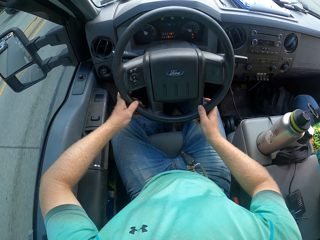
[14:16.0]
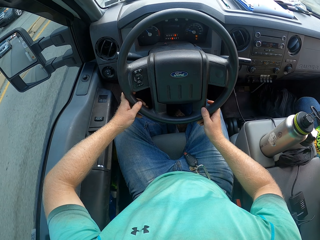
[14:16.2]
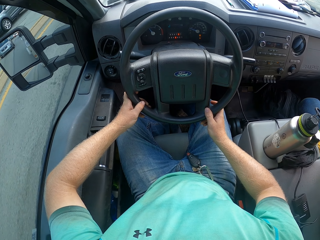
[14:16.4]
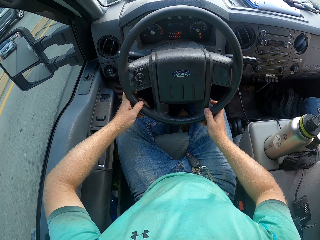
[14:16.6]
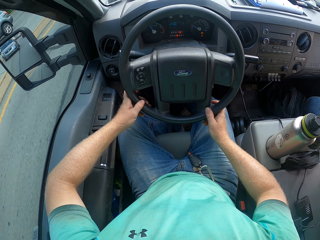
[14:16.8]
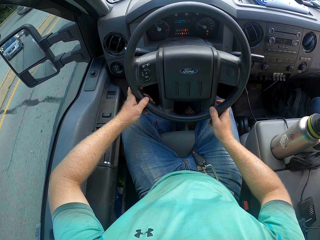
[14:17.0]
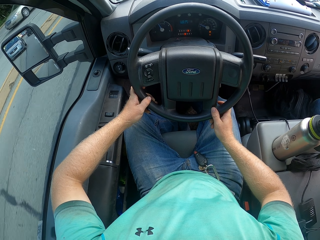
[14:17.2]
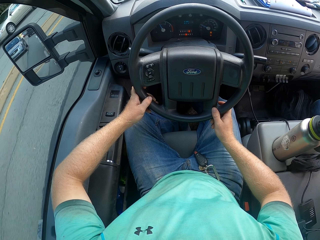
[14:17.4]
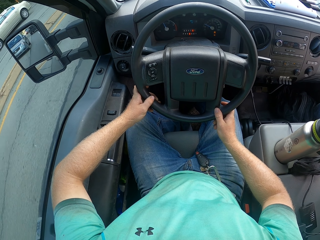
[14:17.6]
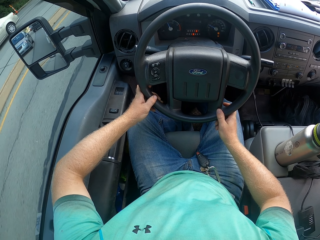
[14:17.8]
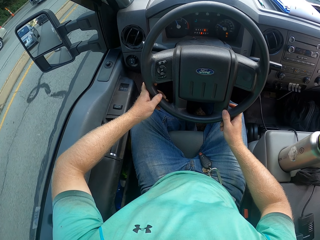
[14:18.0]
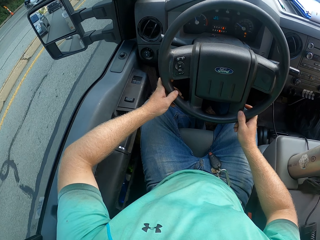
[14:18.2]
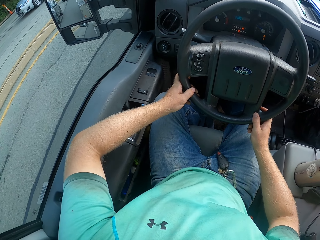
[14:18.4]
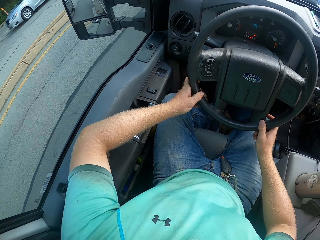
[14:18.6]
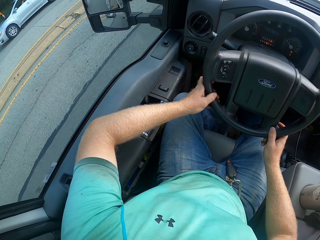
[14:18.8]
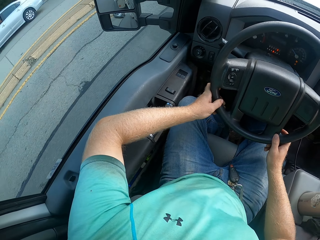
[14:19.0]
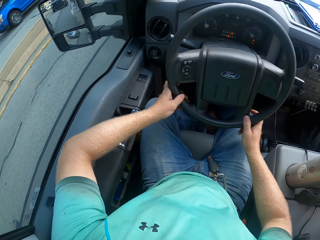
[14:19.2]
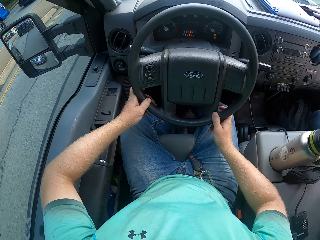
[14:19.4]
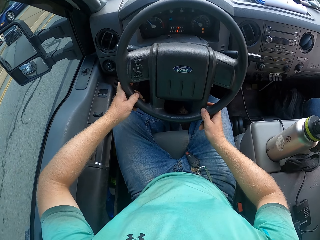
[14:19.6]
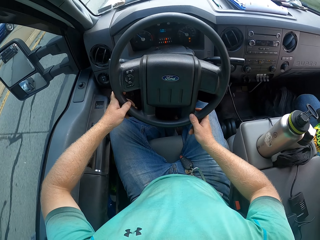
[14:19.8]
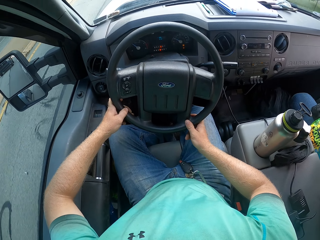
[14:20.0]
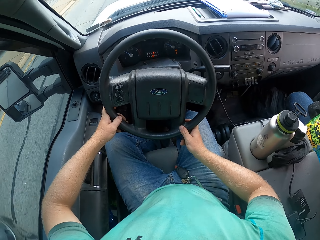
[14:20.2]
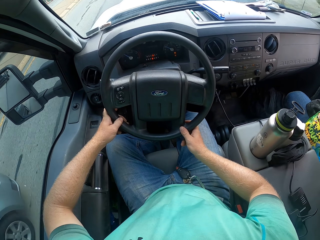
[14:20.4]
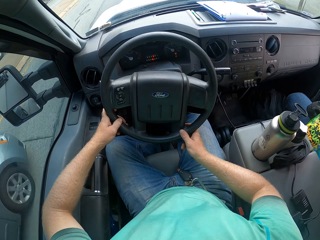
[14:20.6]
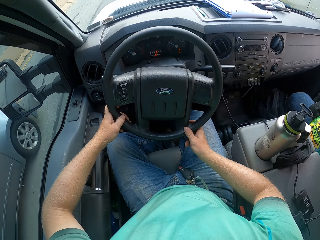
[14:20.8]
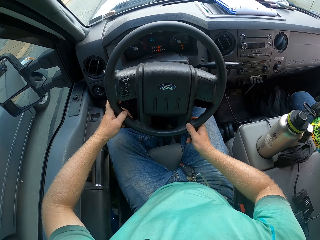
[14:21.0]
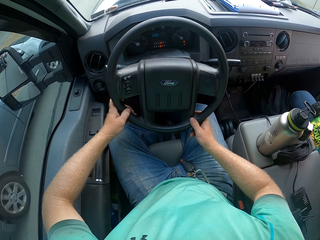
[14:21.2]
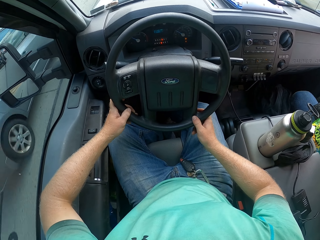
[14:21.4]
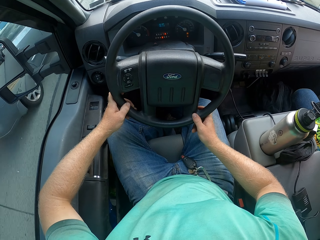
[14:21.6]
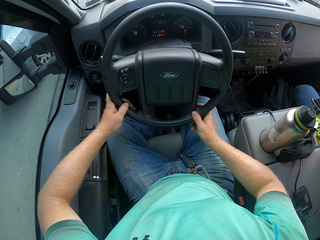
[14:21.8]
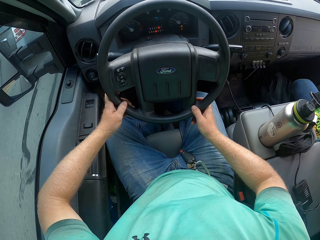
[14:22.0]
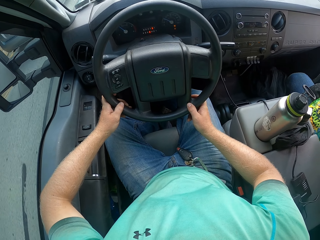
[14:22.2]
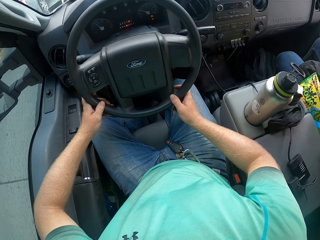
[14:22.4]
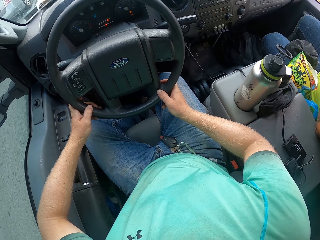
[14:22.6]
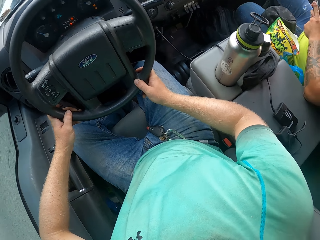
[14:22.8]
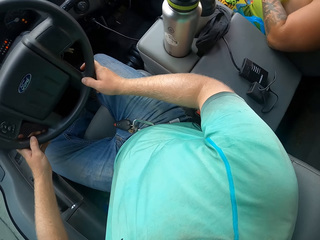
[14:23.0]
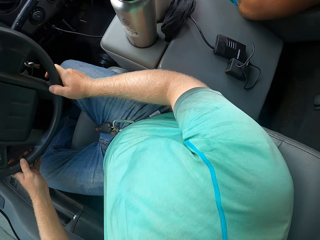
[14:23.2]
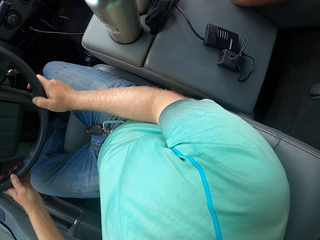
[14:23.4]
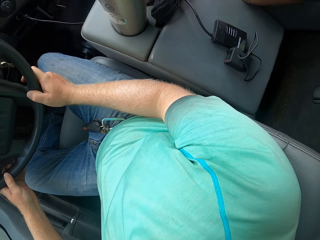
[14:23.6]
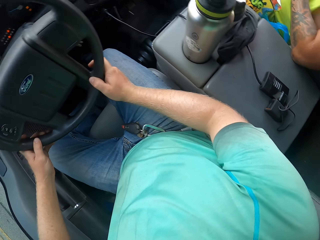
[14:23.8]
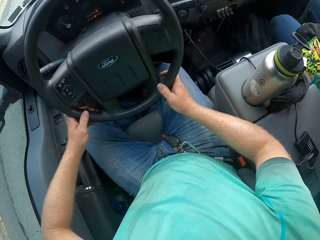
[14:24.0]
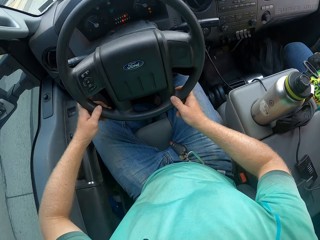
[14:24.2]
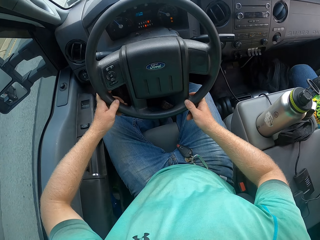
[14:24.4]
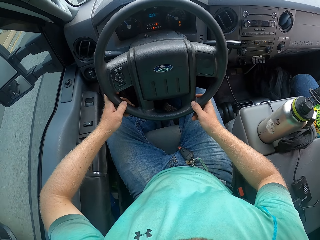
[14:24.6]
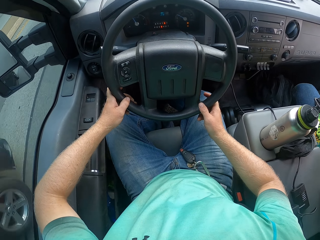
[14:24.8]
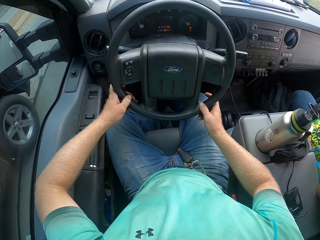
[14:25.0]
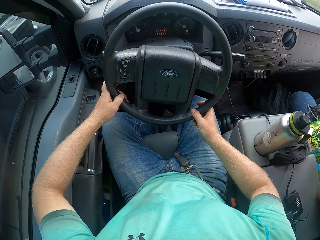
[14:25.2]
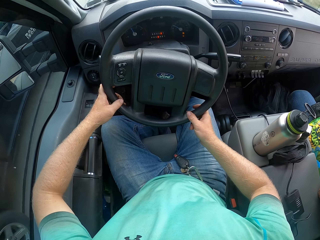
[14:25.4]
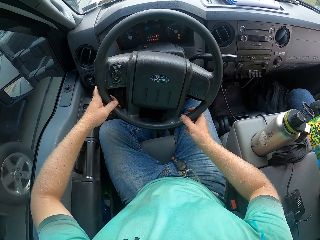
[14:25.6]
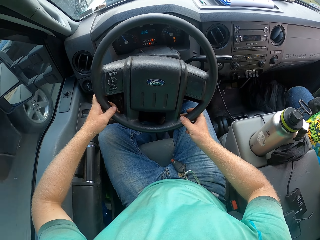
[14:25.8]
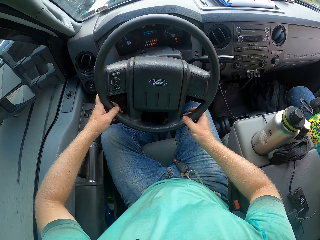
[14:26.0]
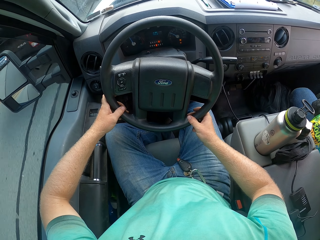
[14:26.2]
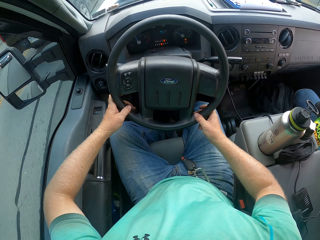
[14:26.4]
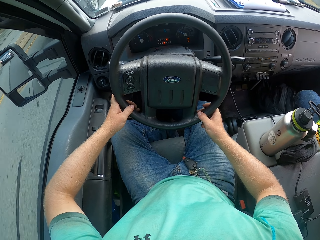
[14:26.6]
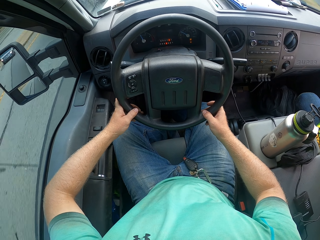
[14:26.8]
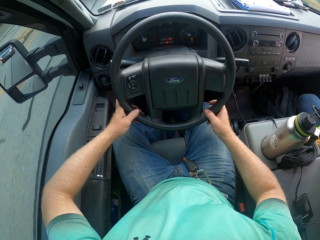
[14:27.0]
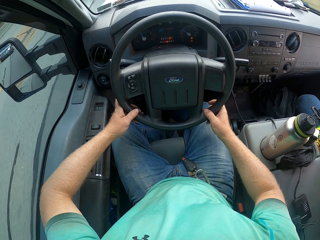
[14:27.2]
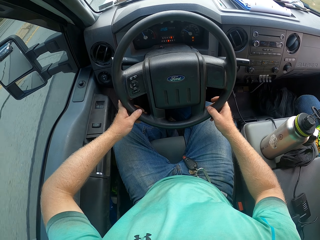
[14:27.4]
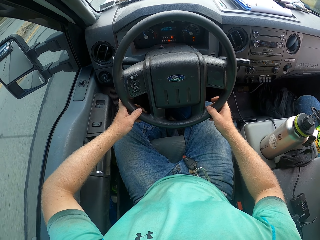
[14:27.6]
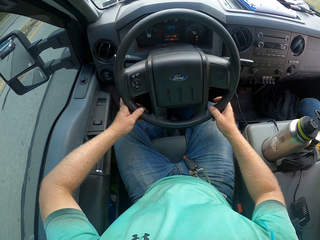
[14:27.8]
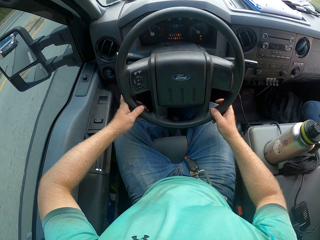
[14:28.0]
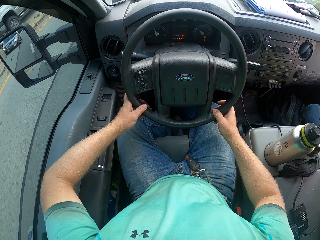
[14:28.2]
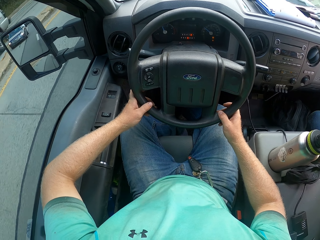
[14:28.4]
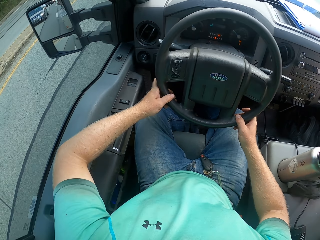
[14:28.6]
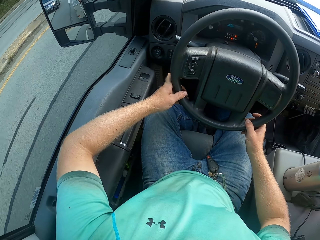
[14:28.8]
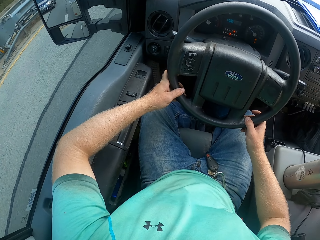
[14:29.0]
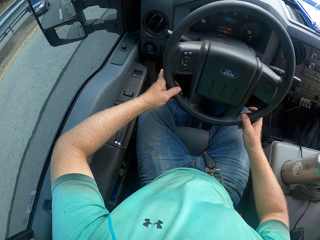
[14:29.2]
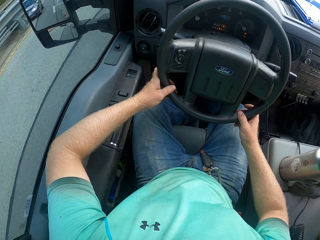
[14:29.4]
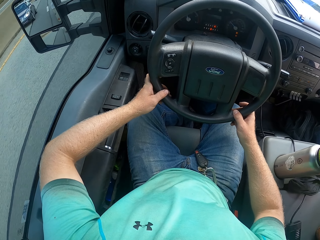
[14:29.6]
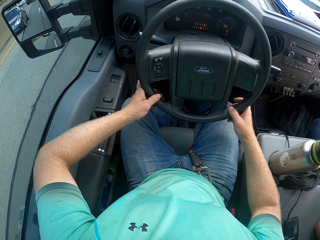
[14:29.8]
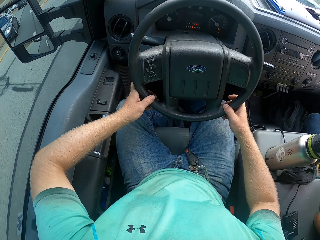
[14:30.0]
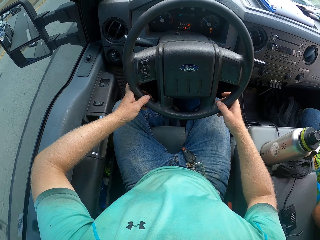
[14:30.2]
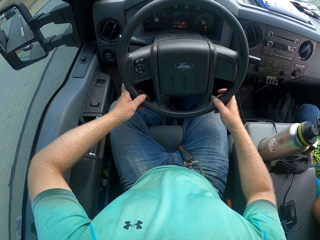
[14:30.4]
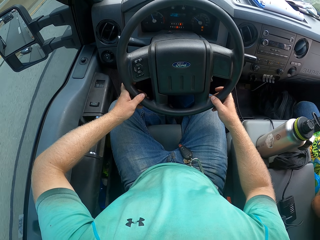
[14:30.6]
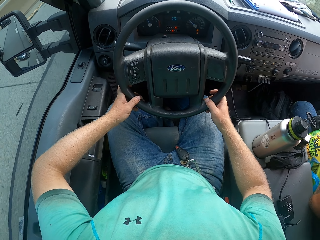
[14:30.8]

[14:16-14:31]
The camera wearer looks around. They look around again. They look at the side mirror.

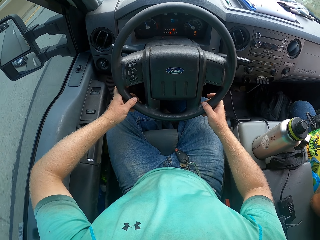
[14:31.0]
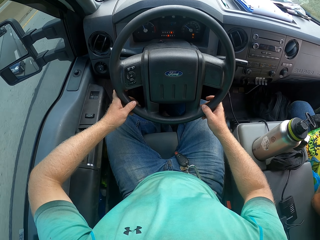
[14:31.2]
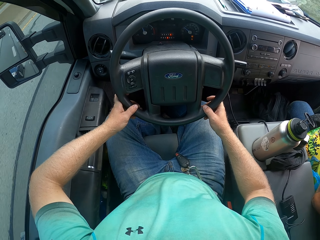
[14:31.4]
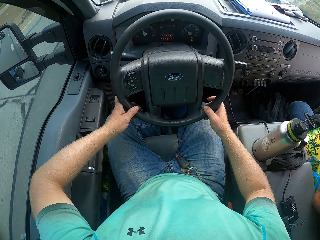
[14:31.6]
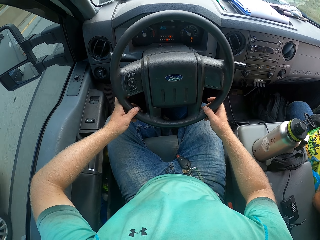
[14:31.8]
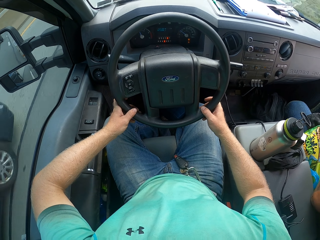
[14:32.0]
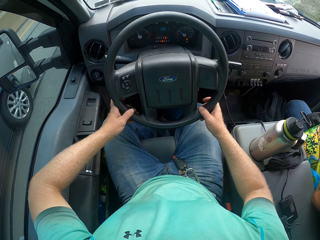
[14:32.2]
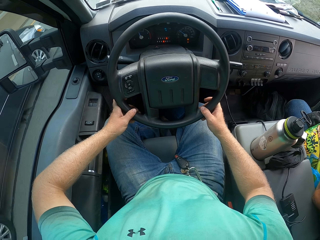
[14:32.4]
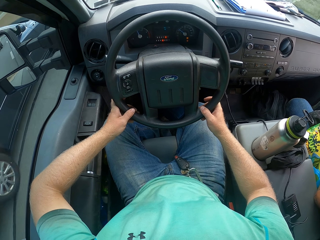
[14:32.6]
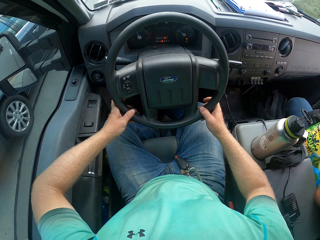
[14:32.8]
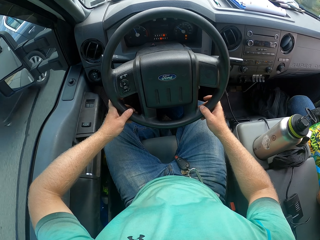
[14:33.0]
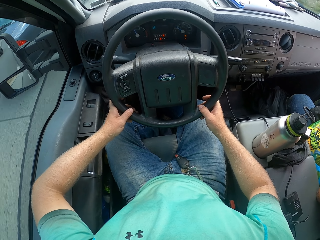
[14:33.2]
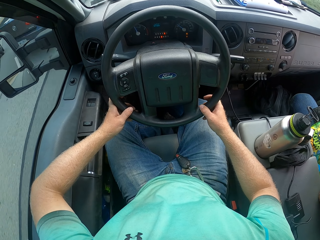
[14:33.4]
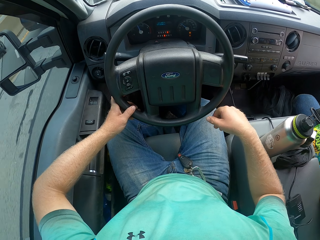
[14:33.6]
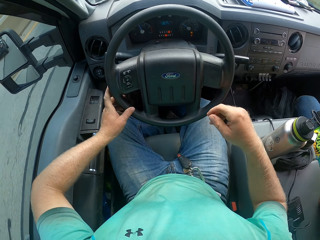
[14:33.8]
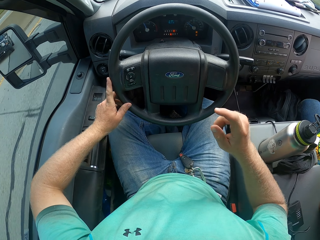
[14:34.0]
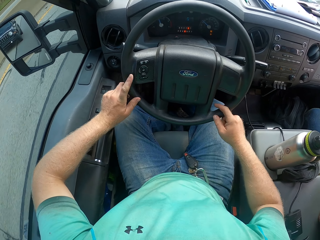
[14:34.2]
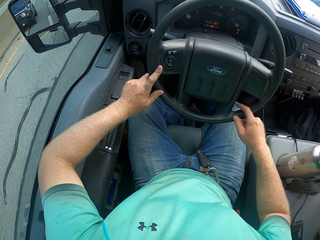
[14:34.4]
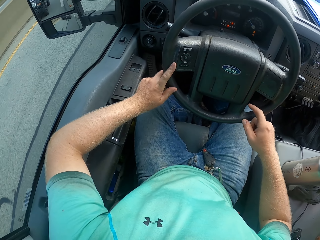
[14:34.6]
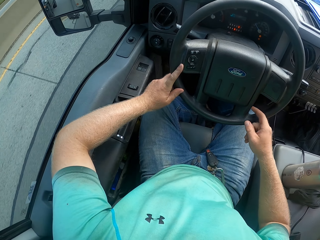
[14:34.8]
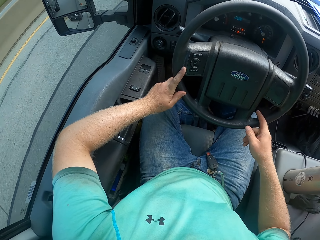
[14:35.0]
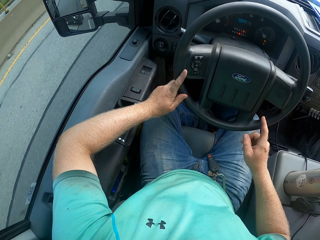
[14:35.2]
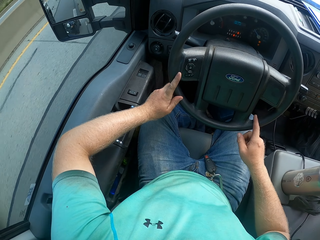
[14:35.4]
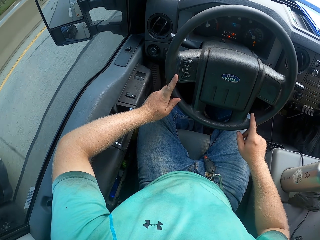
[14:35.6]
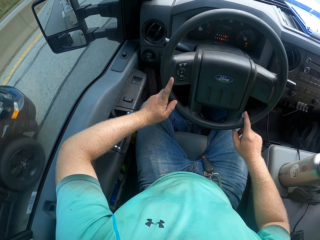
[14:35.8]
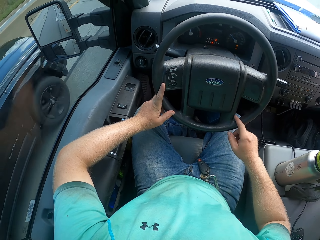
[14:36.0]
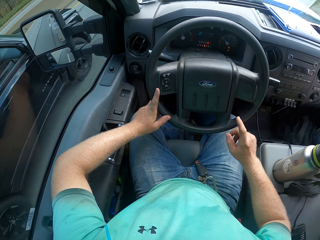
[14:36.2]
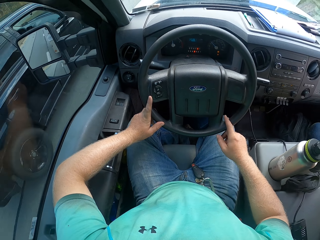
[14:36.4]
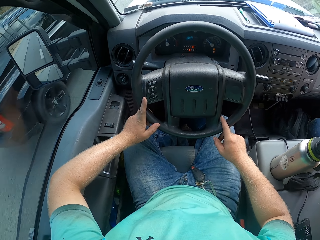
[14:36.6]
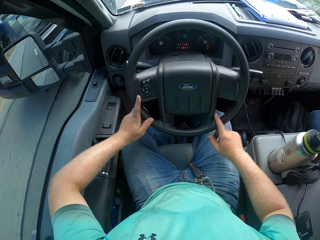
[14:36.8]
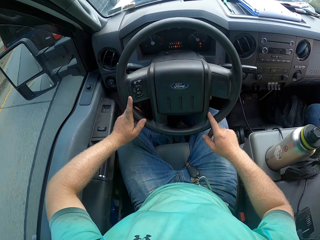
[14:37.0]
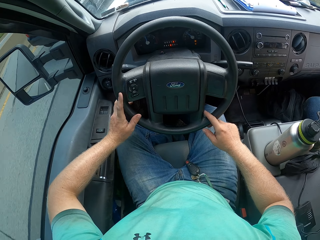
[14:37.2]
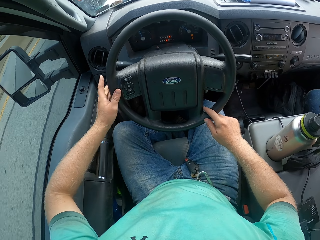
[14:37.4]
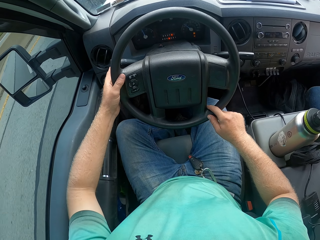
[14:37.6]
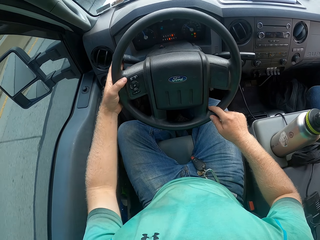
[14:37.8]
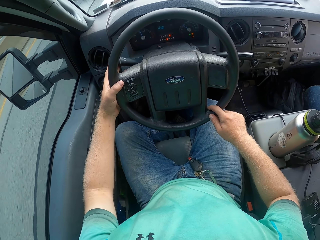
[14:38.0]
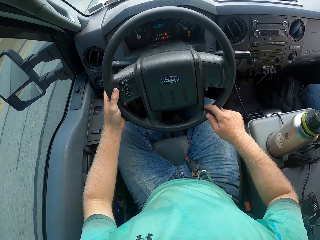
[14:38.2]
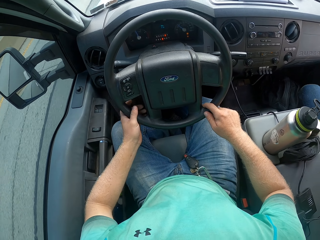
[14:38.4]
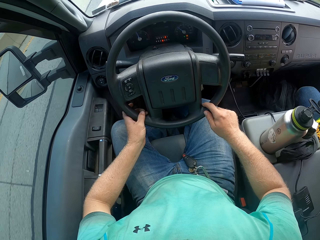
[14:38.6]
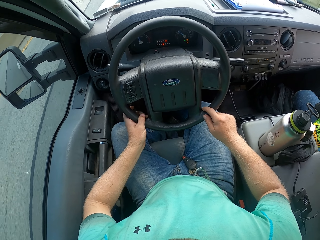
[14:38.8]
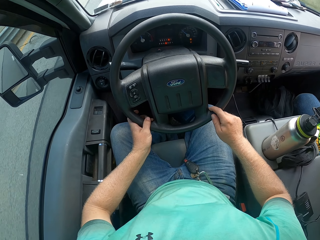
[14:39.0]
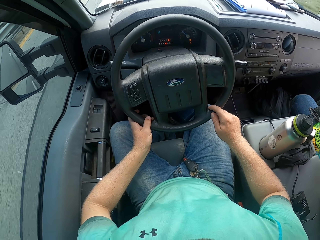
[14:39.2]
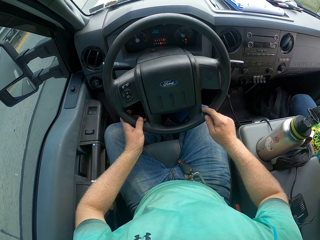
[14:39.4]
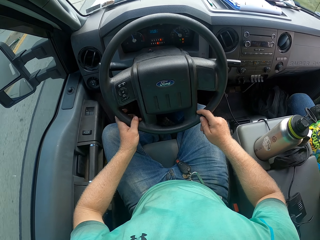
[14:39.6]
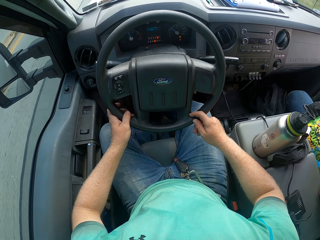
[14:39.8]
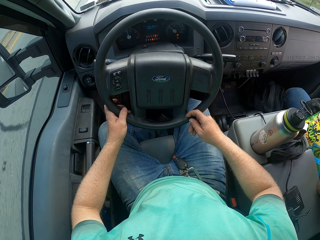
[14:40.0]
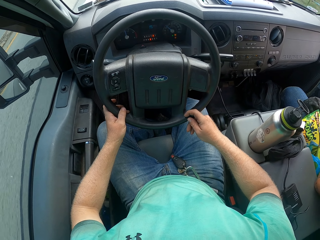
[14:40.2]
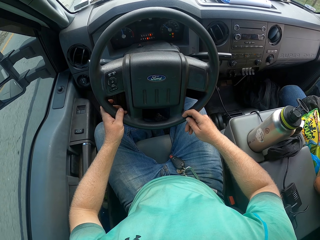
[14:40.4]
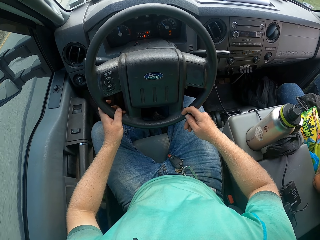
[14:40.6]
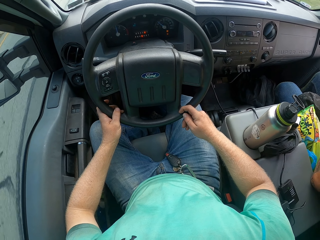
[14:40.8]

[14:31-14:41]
The camera wearer taps the steering wheel of the car with his right hand. He pushes the indicator stalk.
